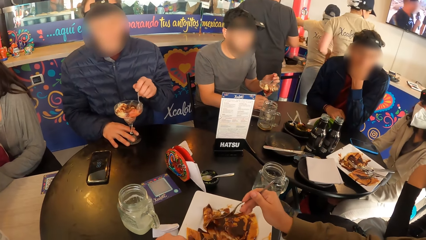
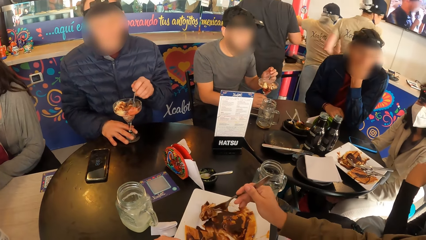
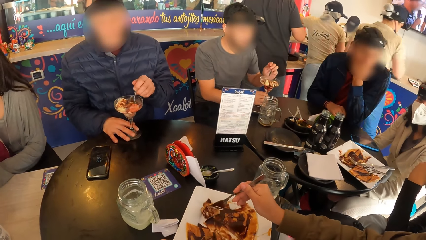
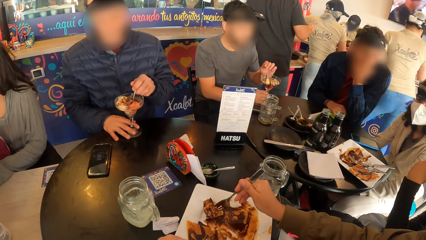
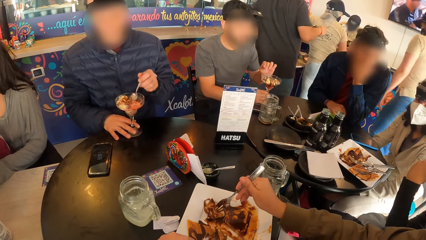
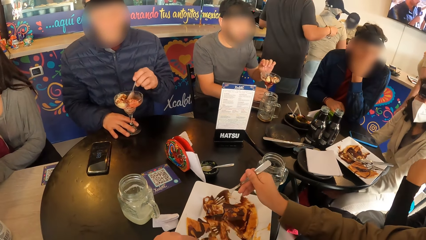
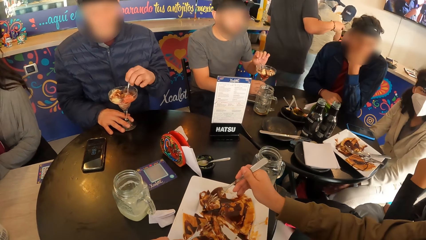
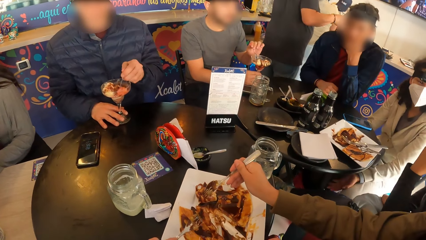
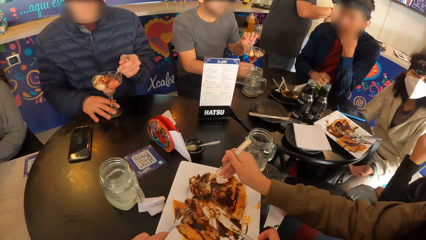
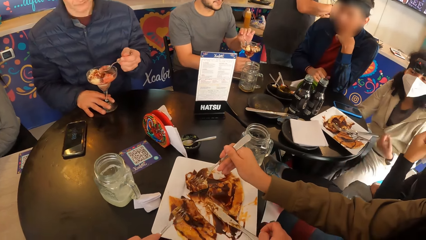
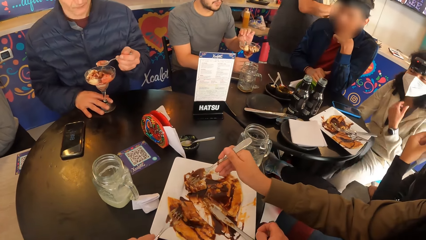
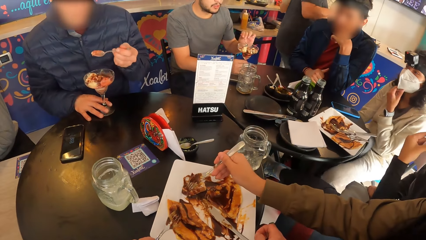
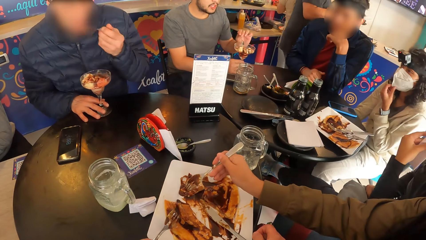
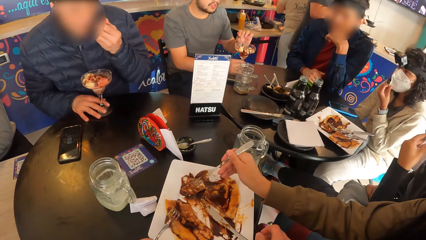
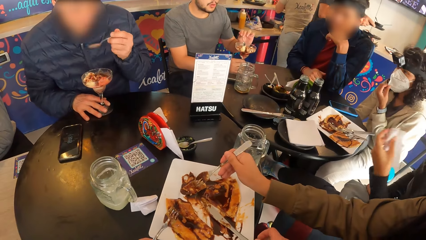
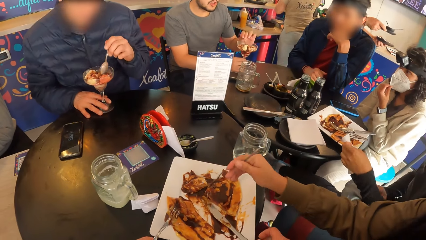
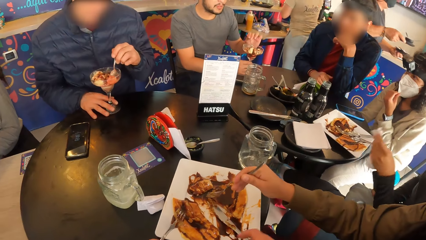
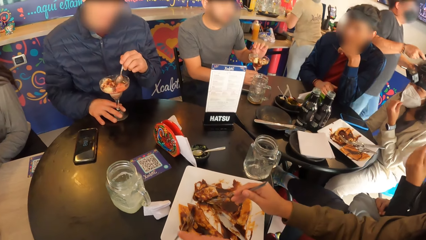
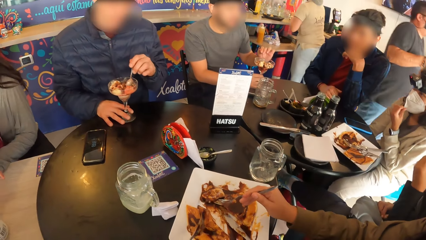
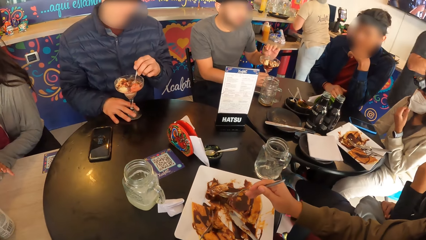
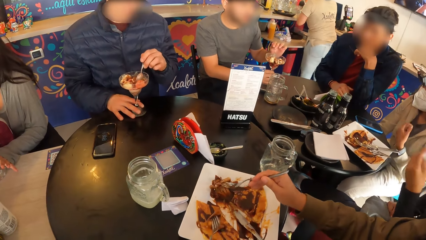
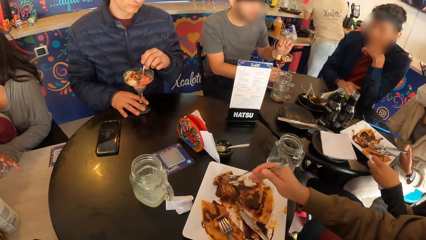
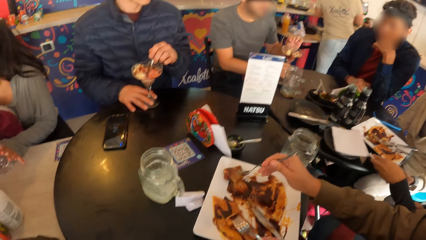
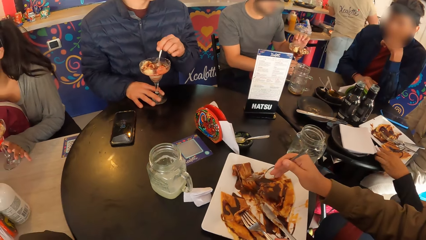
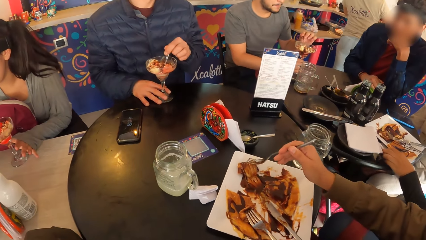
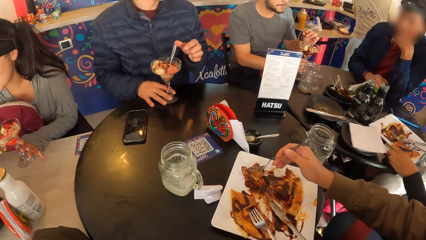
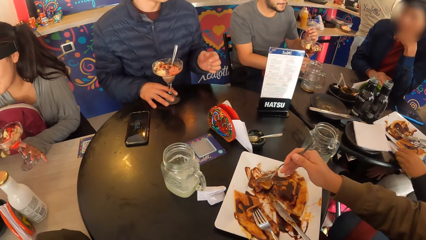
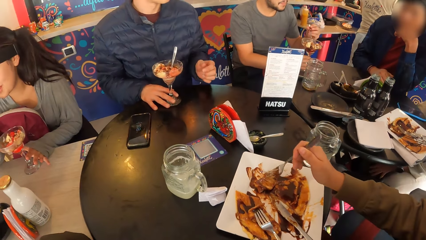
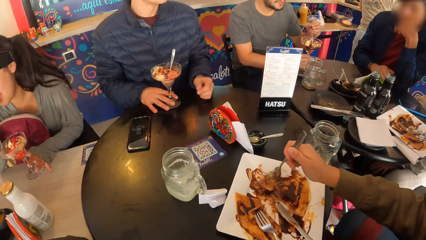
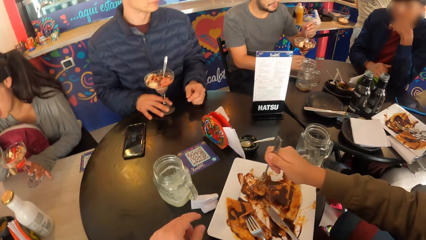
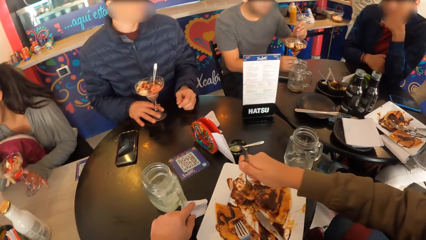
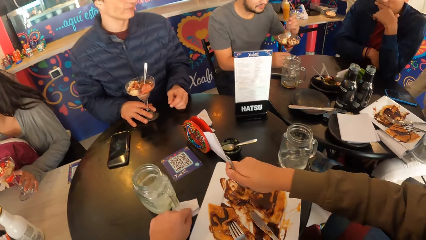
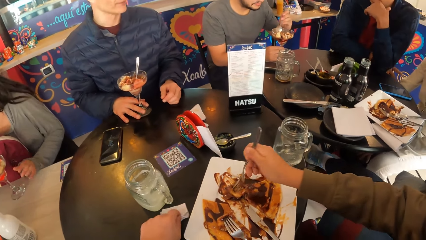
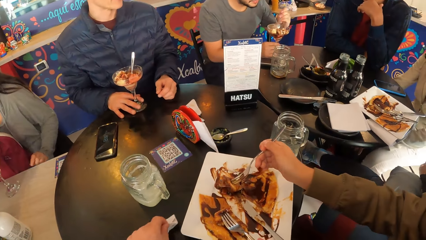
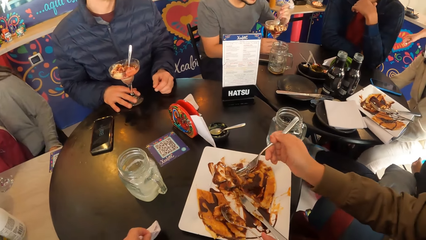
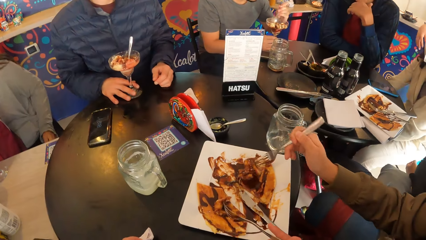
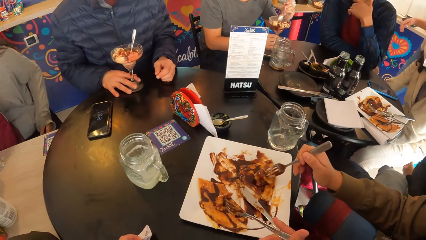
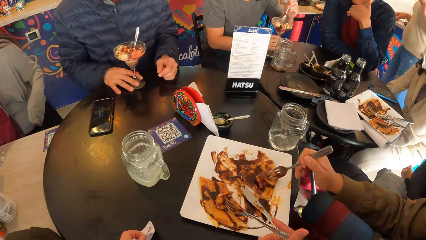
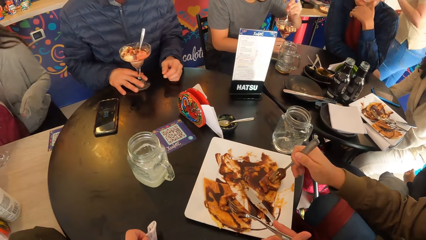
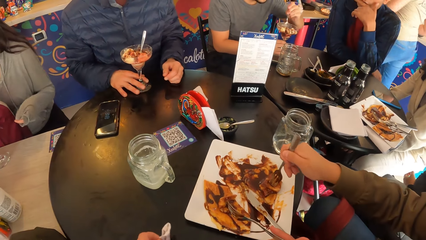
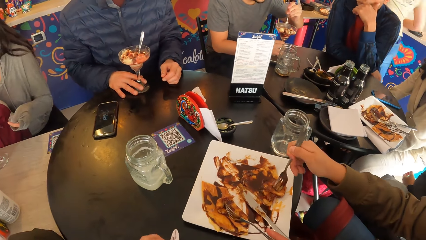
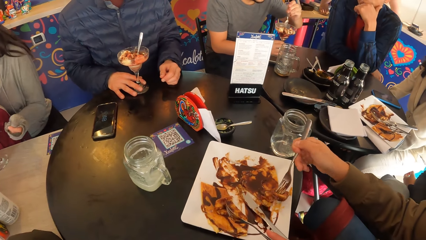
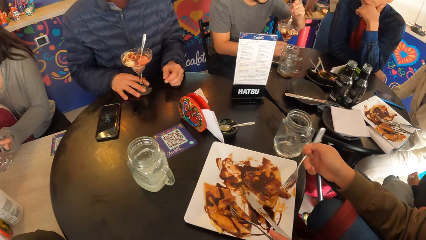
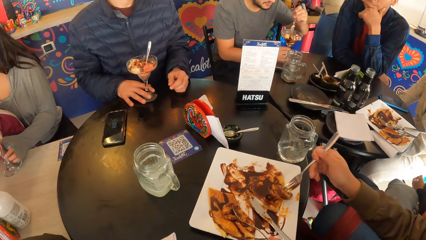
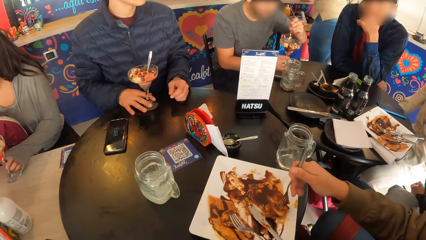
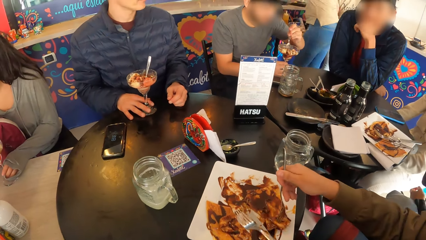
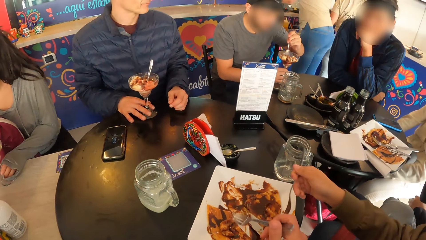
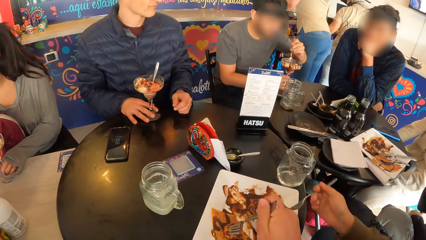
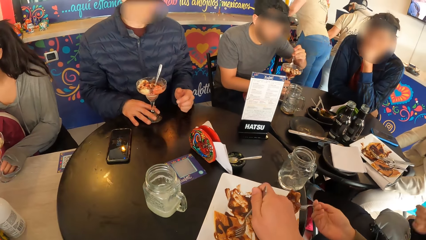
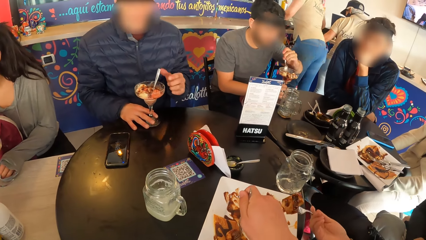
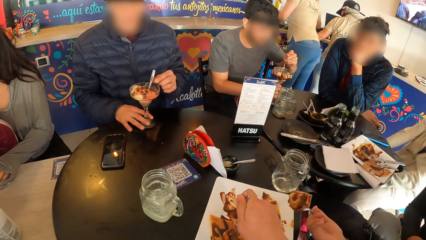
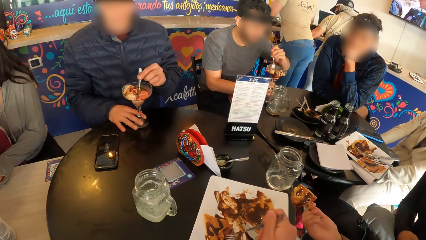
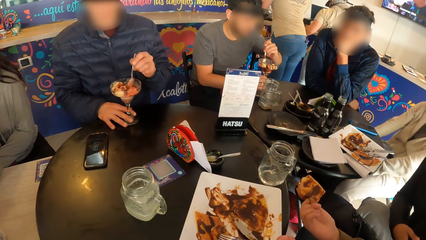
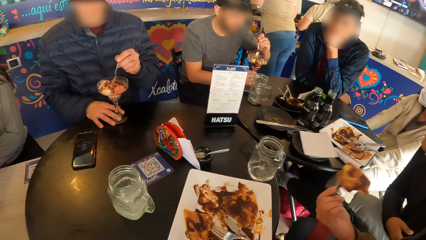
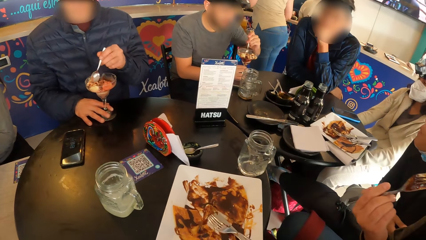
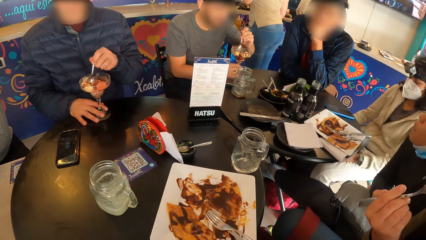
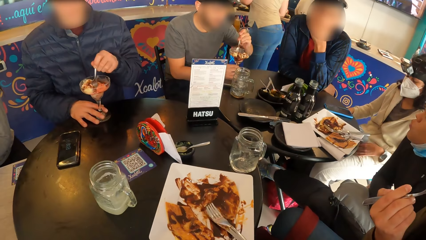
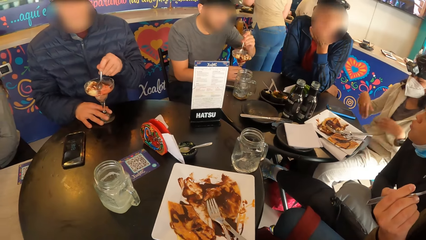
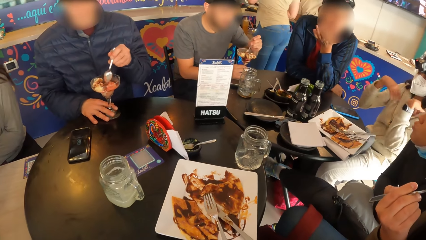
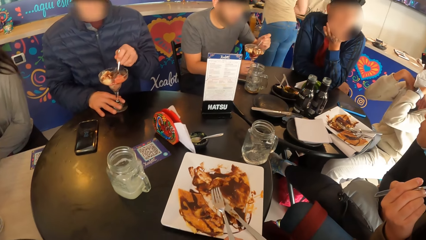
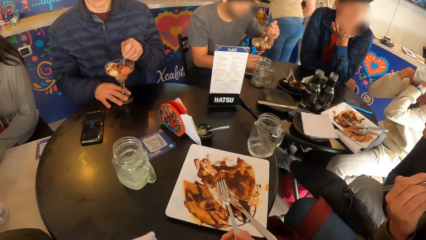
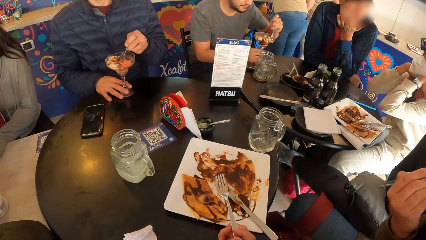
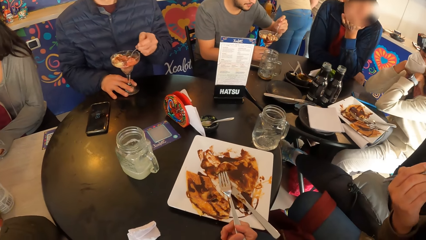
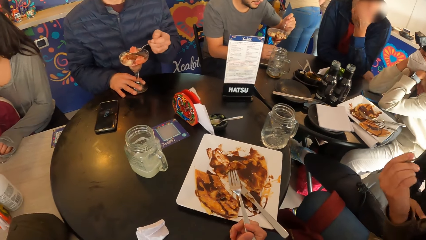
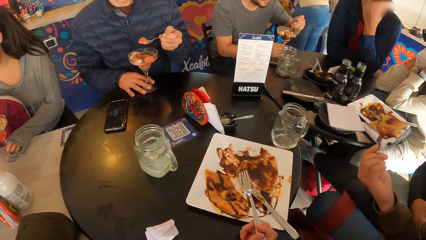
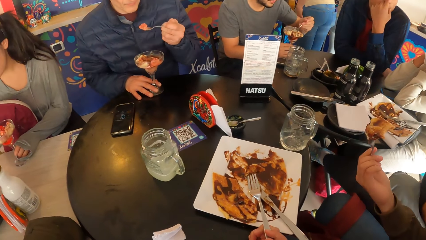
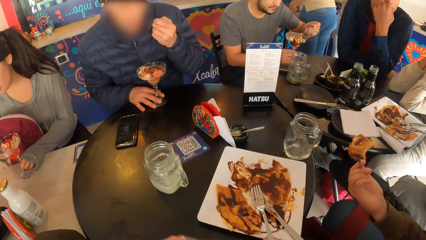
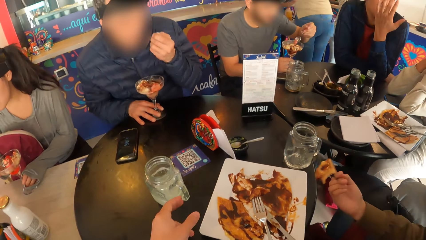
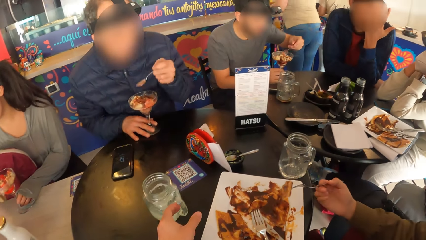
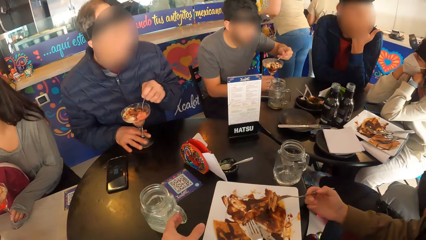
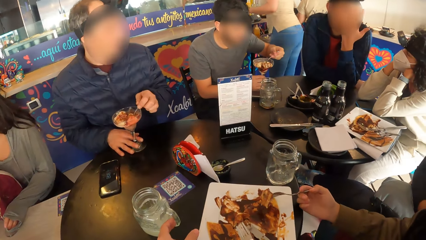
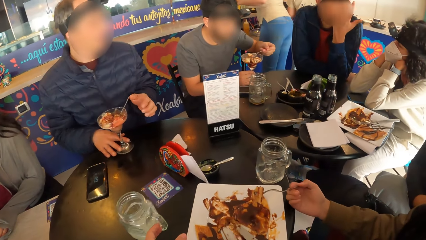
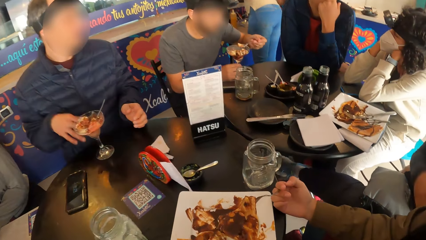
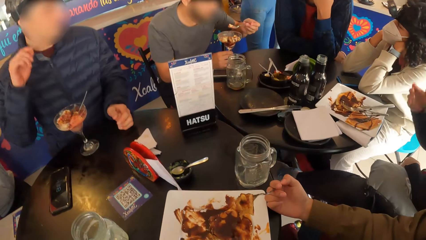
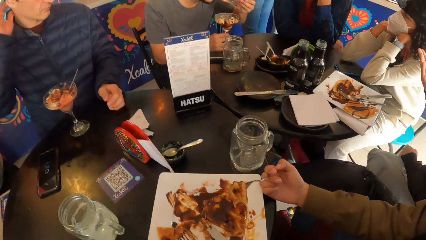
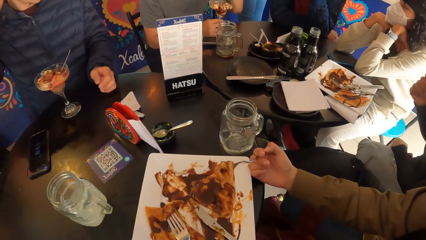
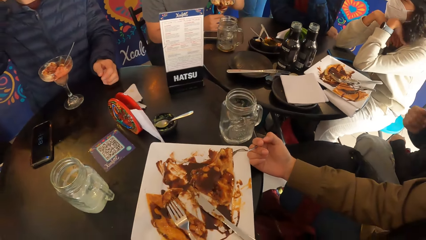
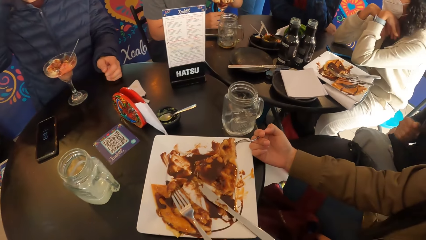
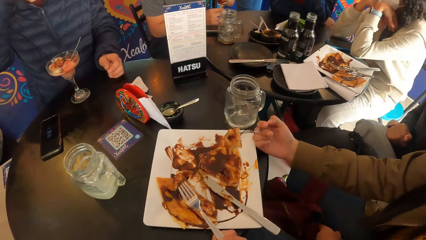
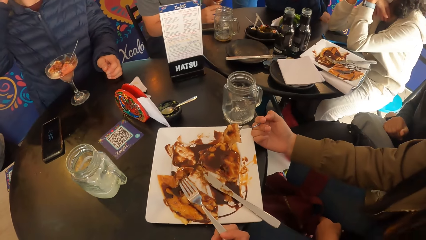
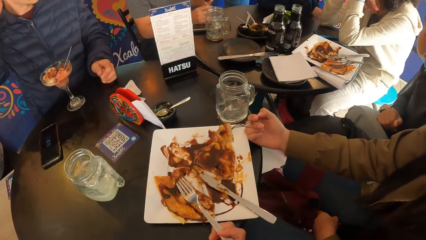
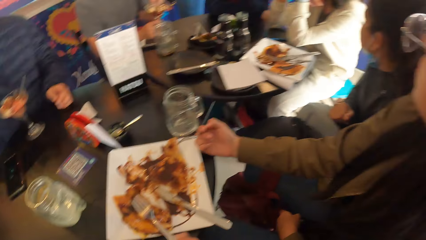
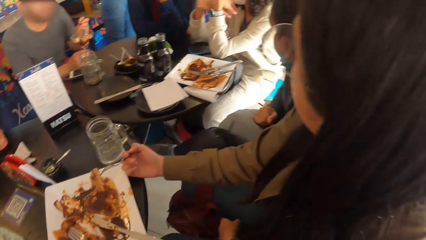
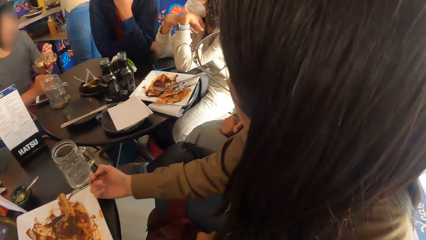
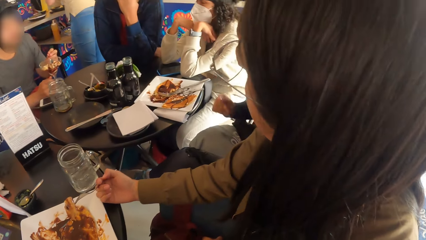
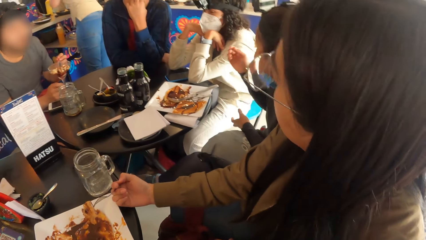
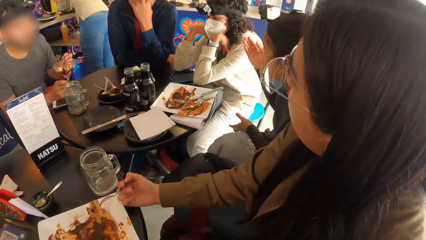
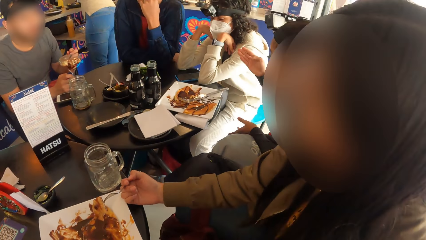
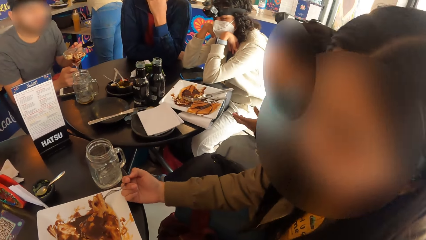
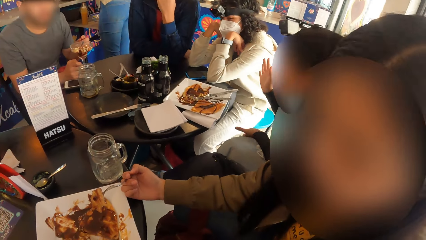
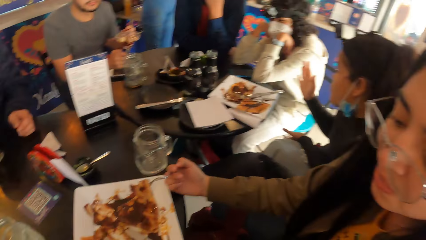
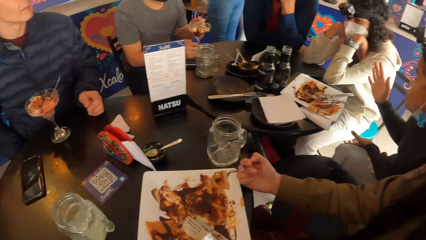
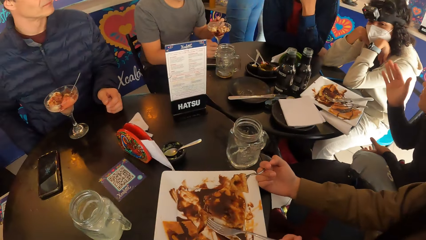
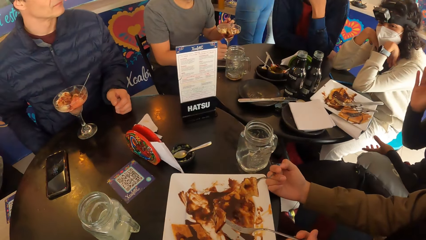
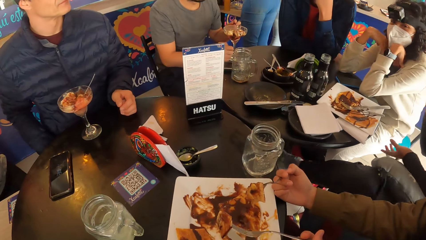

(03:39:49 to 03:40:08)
The camera wearer drops the knife in her right hand onto the plate of pancakes. She passes the fork in her left hand to her right hand. She picks the serviette from the table with her left hand. She pushes a paper aside. A woman eats food. The camera wearer takes food with the fork. She holds a cup. She stares around. The woman gesticulates with her right hand.
